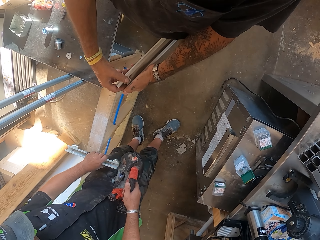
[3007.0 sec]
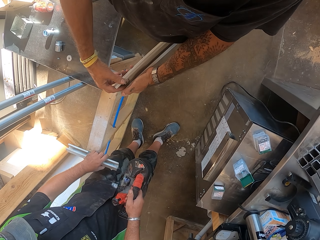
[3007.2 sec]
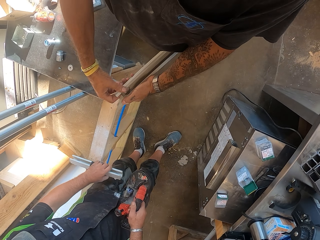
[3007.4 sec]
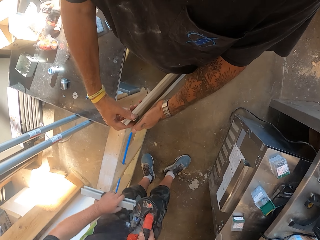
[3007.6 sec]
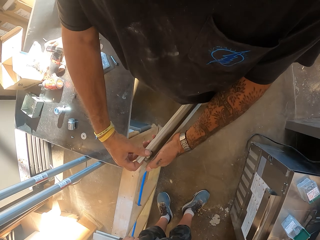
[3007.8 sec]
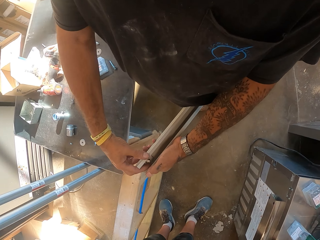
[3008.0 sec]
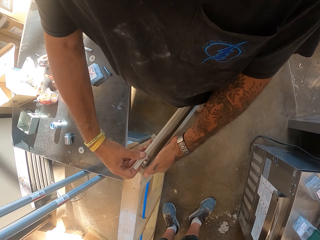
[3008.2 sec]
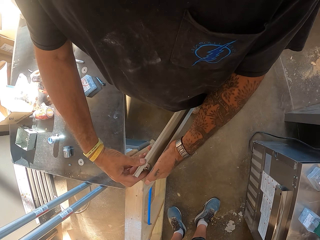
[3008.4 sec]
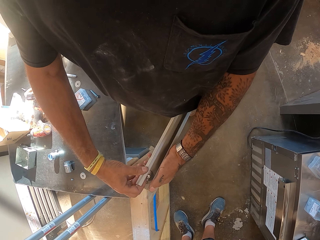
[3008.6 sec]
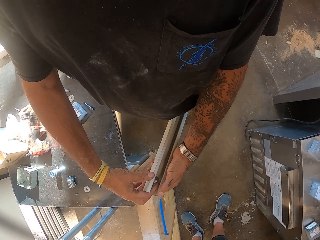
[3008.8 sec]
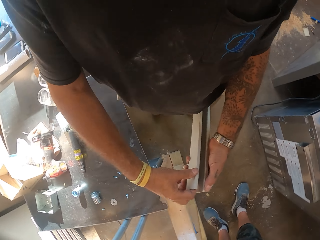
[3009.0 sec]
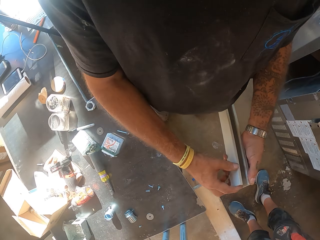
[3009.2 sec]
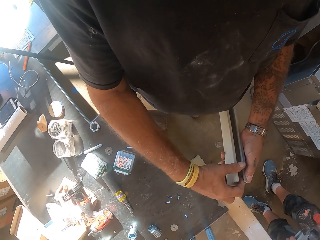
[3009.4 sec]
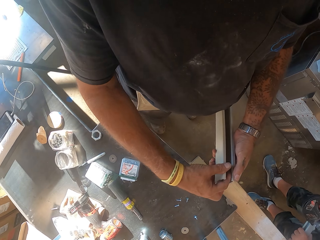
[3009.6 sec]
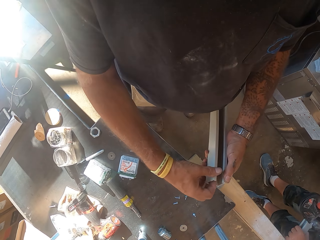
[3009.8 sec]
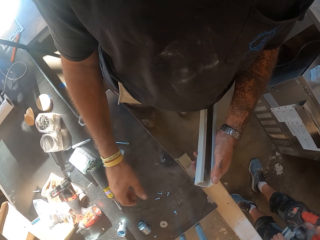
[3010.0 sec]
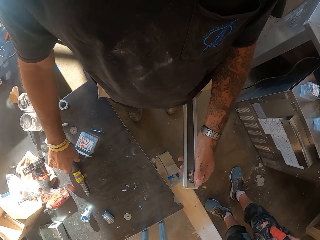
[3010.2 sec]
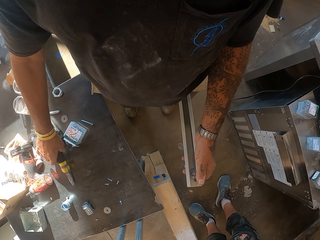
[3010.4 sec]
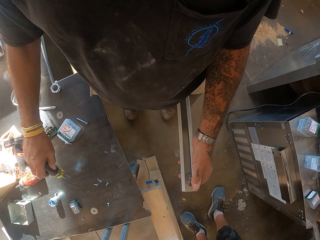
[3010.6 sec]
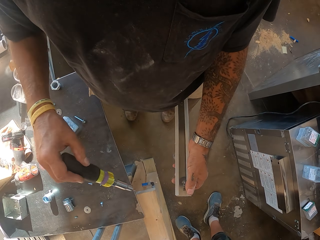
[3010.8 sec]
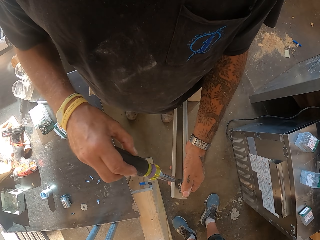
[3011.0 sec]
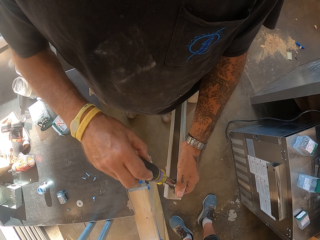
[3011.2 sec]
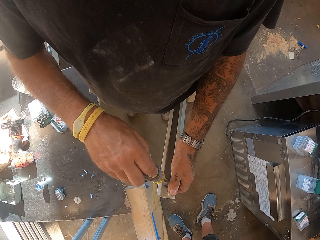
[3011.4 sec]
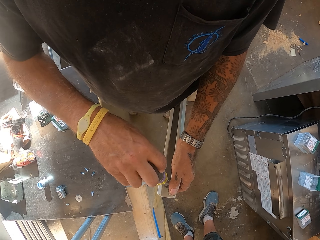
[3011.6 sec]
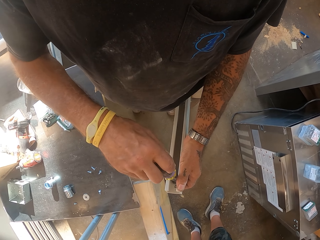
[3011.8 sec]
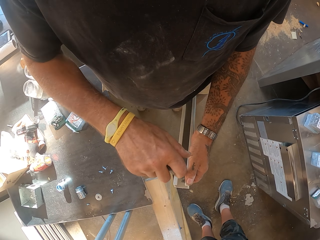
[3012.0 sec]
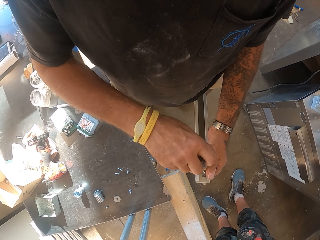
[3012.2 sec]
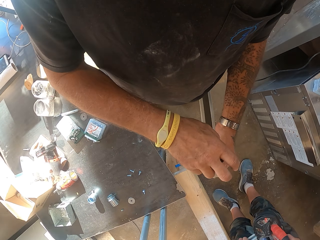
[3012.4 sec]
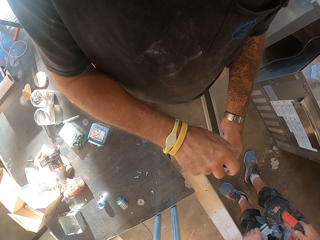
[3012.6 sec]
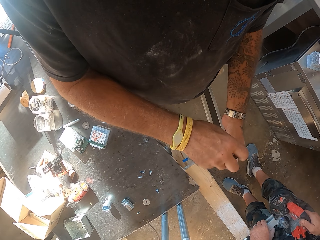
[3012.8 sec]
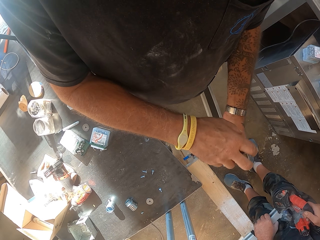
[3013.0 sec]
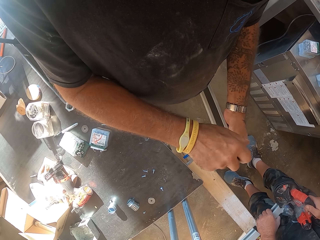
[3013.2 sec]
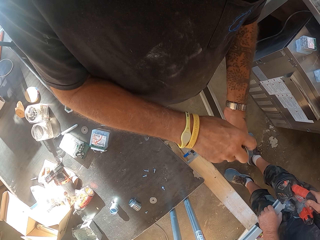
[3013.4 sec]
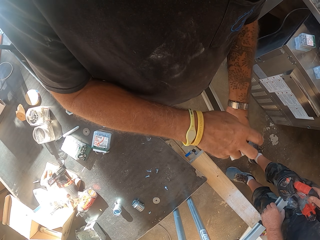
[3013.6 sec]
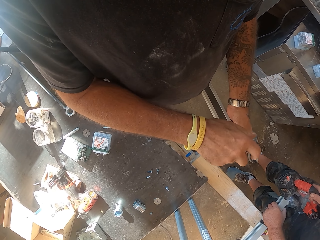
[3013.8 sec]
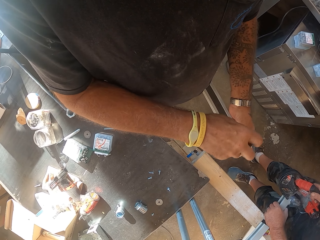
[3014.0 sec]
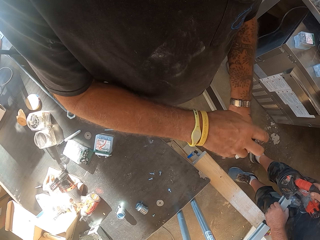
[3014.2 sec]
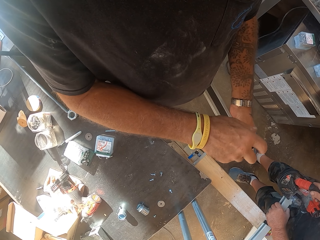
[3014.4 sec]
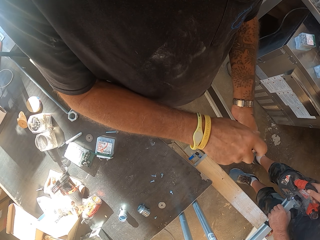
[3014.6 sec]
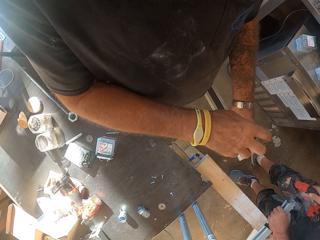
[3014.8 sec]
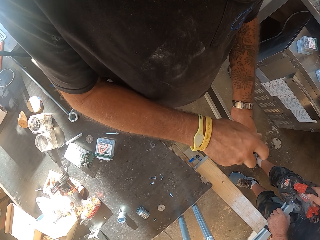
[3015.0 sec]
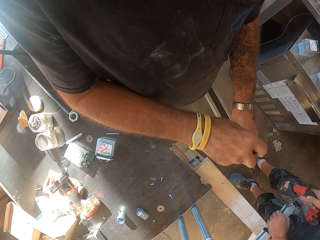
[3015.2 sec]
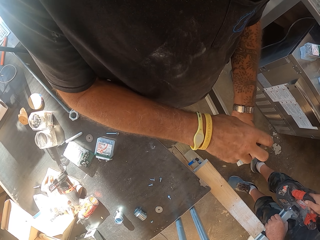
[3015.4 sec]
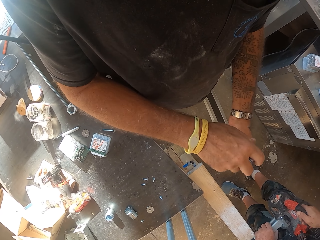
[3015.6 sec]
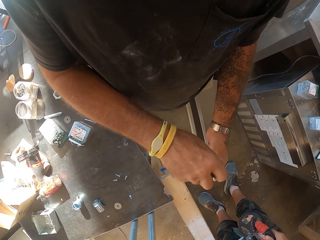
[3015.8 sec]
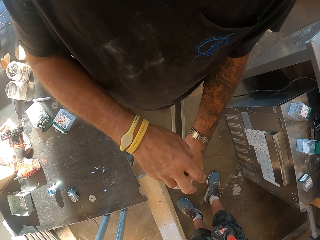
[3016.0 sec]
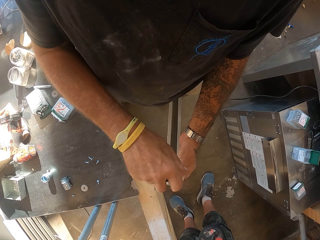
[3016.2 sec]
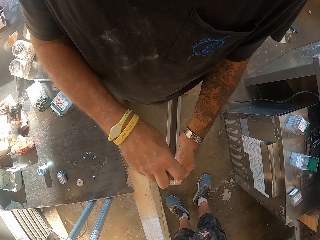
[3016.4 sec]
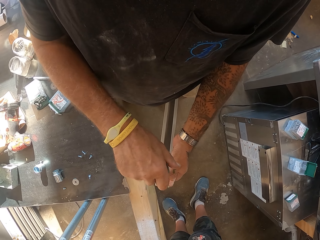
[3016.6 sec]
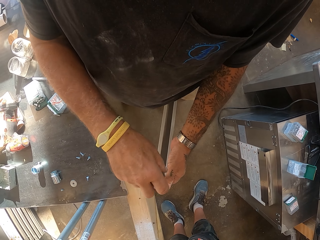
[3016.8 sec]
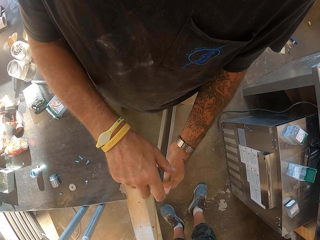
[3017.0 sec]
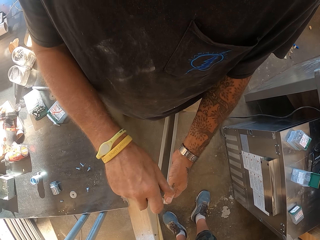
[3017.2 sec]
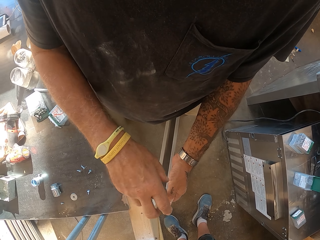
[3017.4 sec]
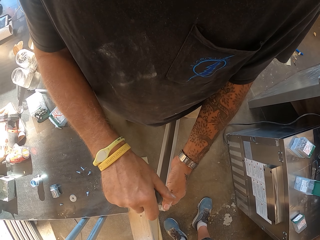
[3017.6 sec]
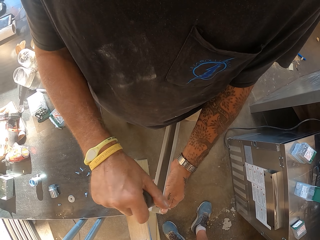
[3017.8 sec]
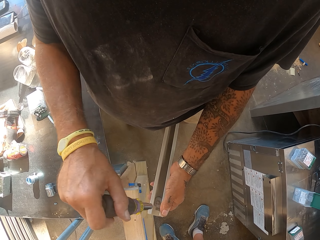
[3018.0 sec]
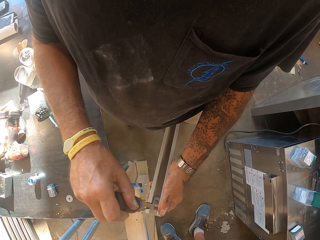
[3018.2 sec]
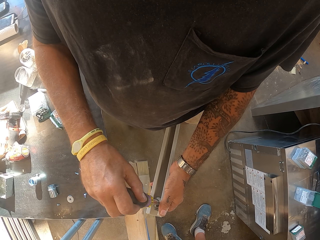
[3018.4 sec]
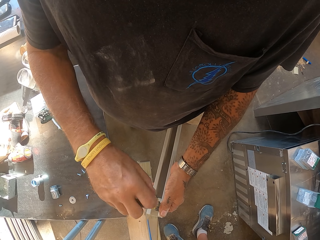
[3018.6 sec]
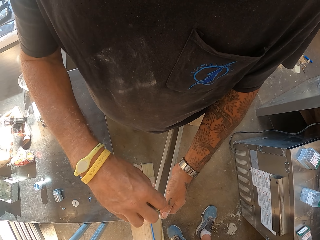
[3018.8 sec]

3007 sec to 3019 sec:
A person holds the rod. The camera wearer picks up pliers. They tighten the nut.

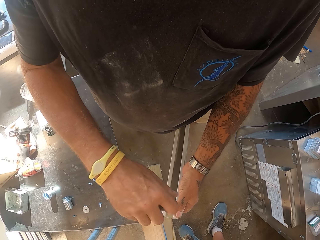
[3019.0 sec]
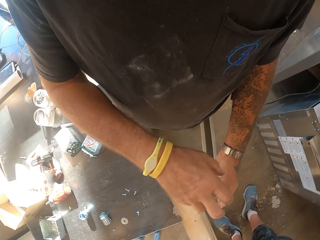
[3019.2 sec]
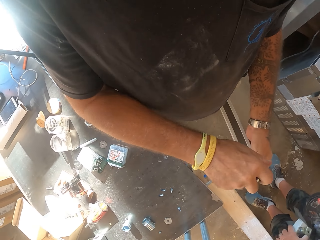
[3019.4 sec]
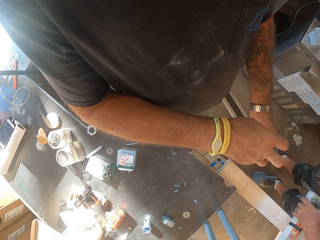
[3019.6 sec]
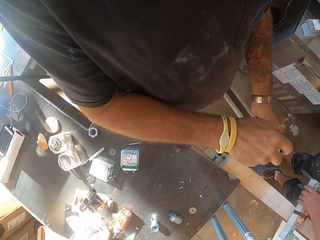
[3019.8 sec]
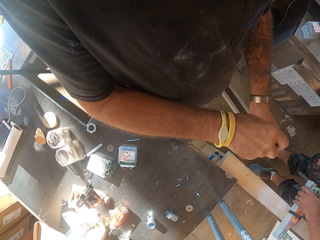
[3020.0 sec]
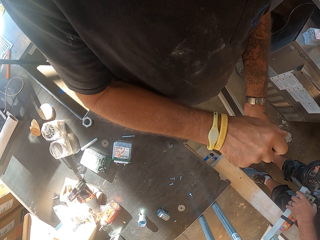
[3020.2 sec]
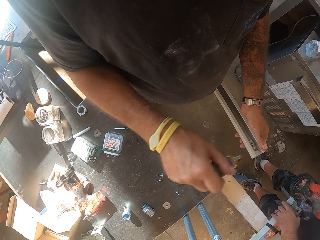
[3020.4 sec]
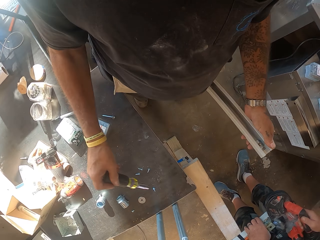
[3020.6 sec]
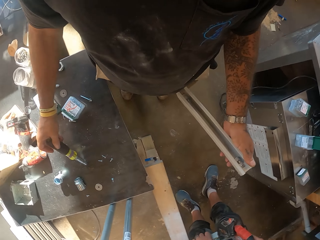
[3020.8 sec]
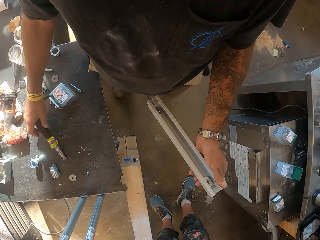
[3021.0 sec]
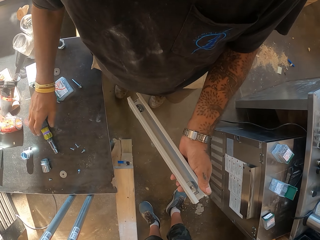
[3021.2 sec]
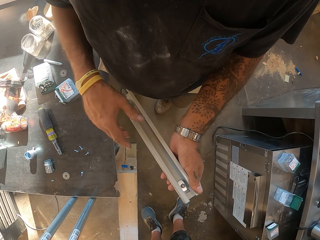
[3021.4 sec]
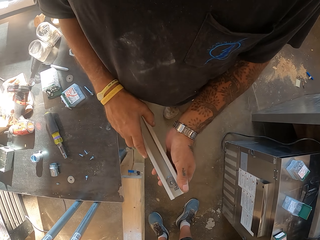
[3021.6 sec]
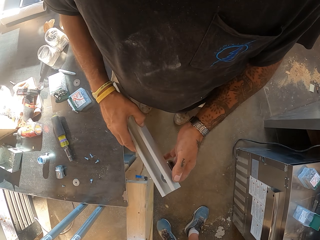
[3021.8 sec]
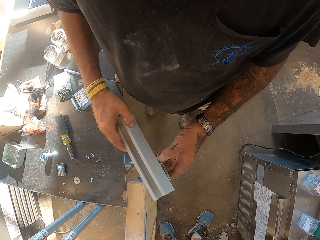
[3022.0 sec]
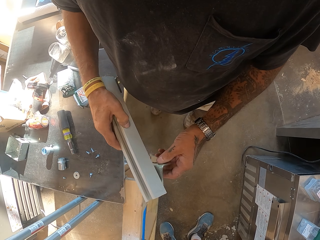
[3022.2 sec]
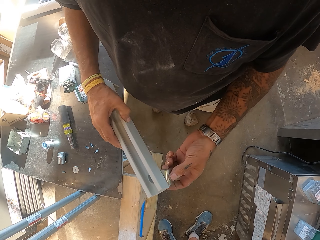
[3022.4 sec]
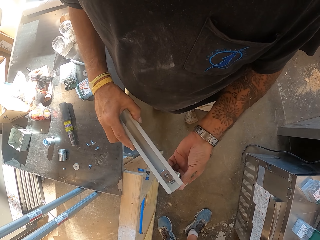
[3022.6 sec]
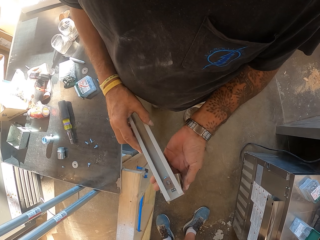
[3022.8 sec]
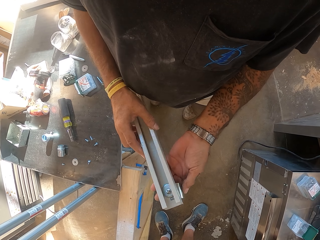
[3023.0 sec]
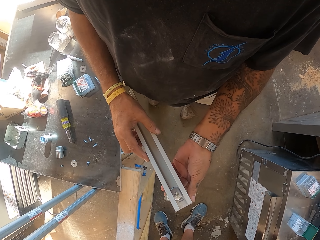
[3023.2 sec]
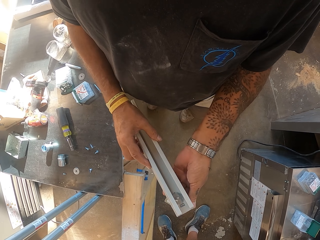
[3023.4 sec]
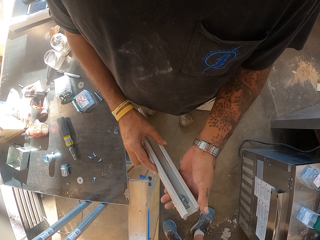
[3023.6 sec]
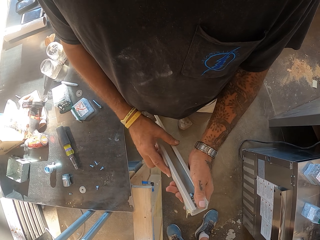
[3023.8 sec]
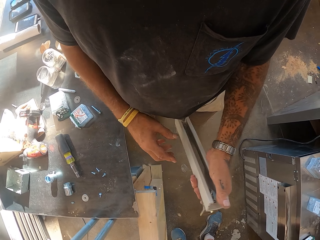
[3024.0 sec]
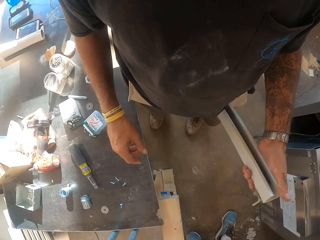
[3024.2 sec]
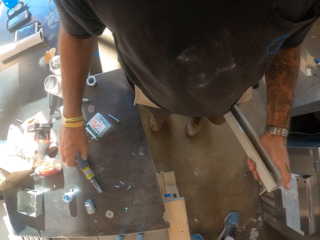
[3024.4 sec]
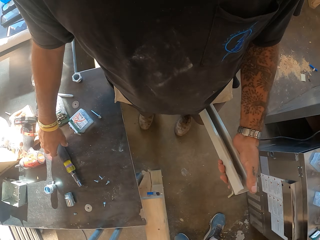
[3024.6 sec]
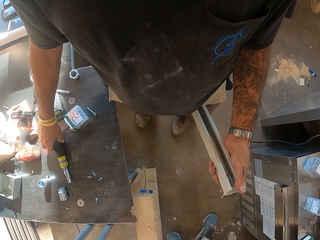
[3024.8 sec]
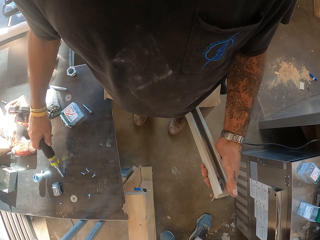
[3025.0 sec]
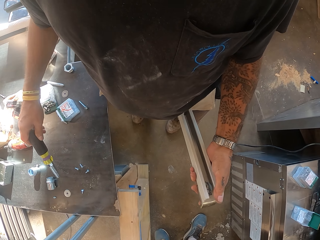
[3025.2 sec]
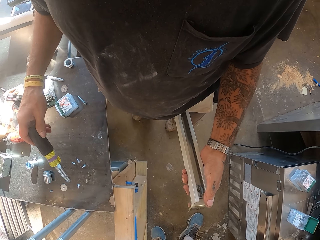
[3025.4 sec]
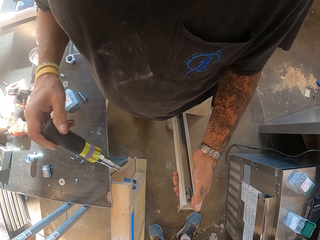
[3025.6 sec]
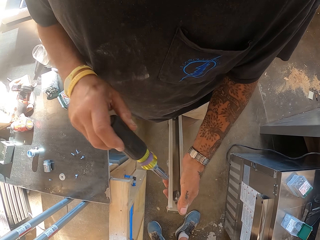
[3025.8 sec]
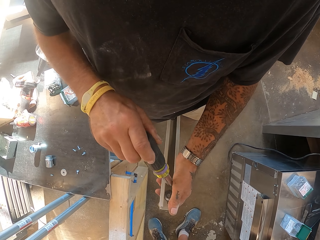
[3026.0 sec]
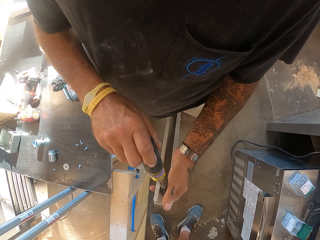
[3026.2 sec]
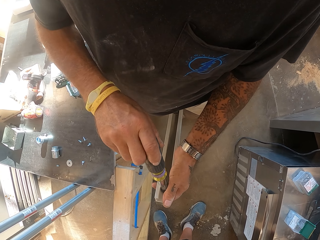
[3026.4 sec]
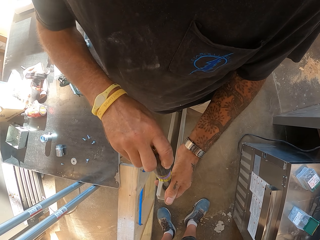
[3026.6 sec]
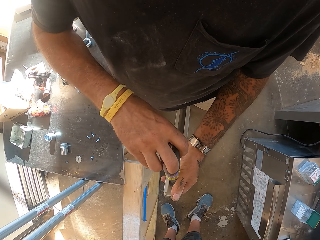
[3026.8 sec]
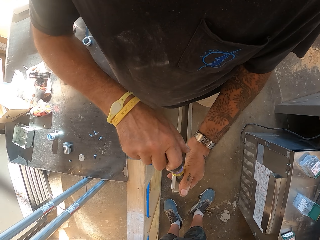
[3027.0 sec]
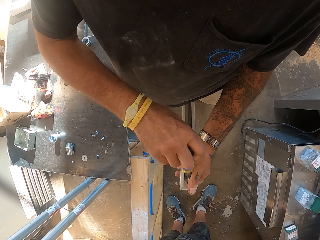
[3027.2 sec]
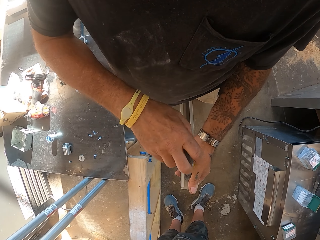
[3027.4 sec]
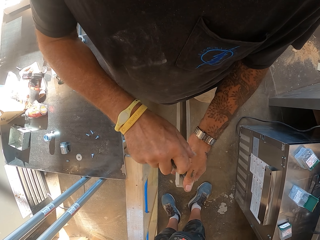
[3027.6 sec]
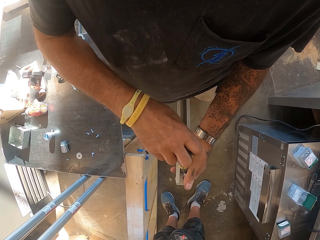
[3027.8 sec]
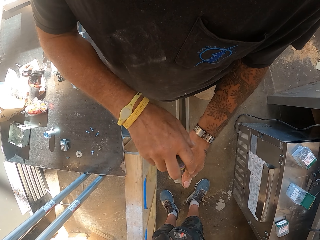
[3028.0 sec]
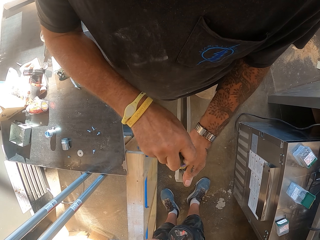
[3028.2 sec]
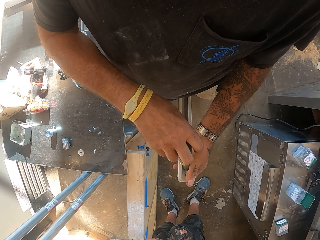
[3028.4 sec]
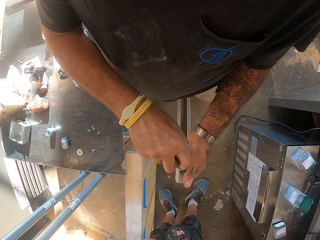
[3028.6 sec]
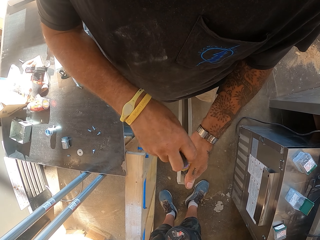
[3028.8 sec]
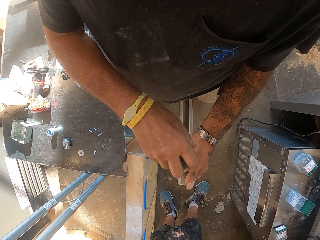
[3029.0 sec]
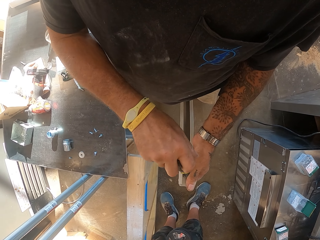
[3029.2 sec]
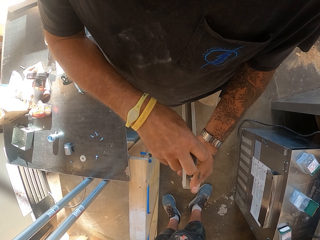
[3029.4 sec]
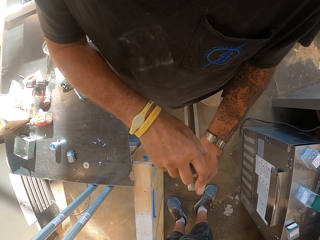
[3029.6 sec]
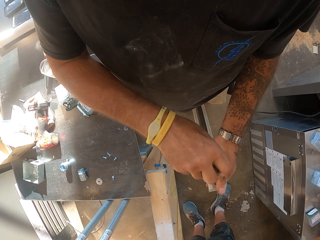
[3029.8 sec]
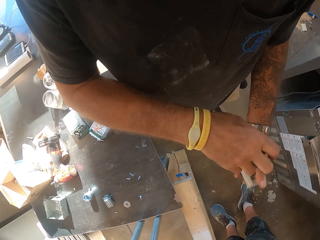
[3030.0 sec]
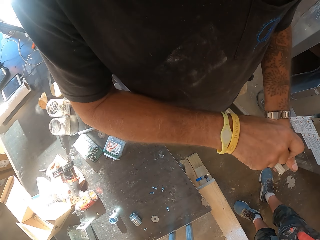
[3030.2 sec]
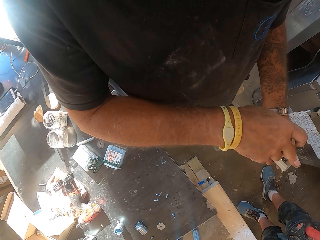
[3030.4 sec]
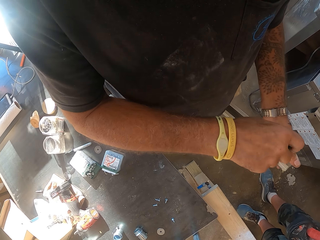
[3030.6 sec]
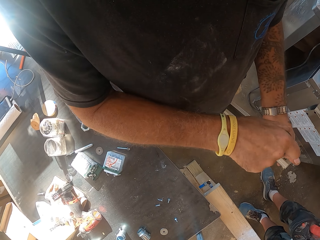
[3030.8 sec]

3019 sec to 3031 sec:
The camera wearer puts pliers on the table. They hold the blade. They pick up the pliers on the table. They tighten the nut. They fasten the plastic rail.
